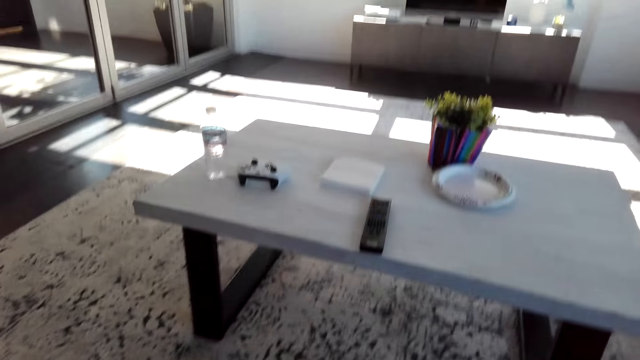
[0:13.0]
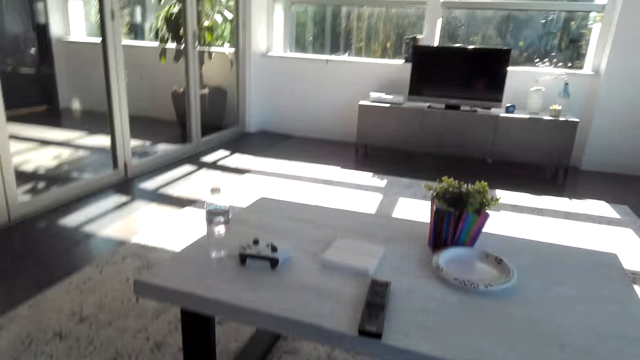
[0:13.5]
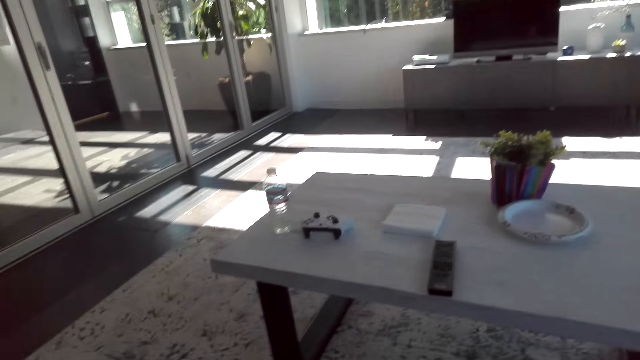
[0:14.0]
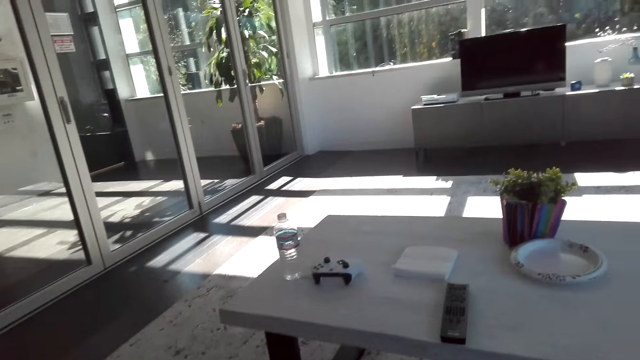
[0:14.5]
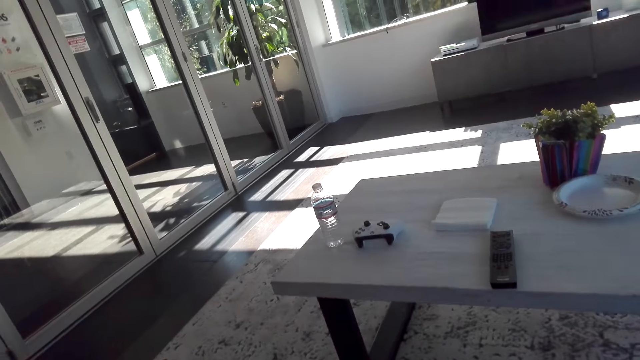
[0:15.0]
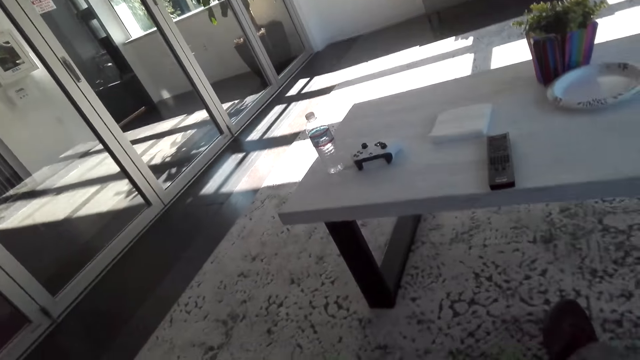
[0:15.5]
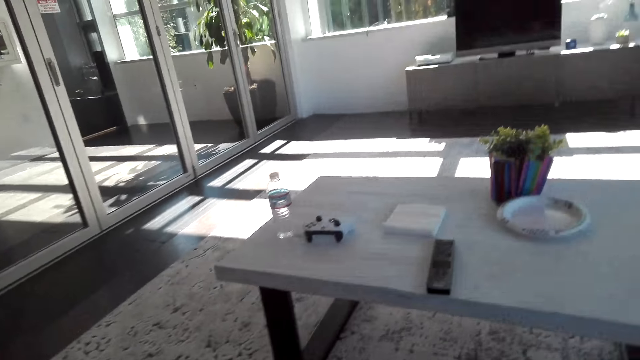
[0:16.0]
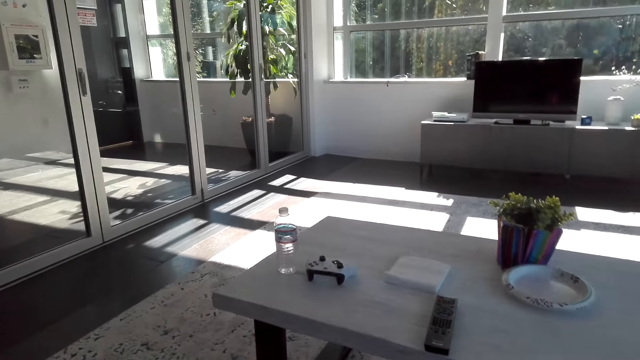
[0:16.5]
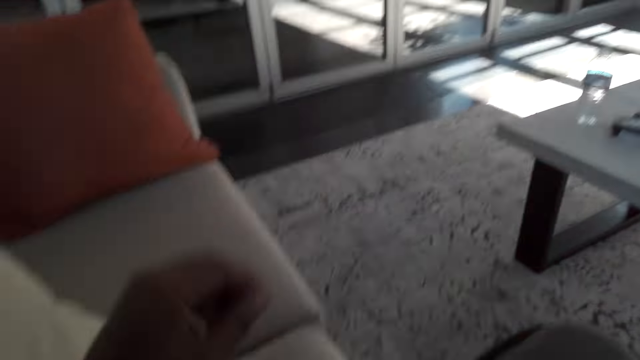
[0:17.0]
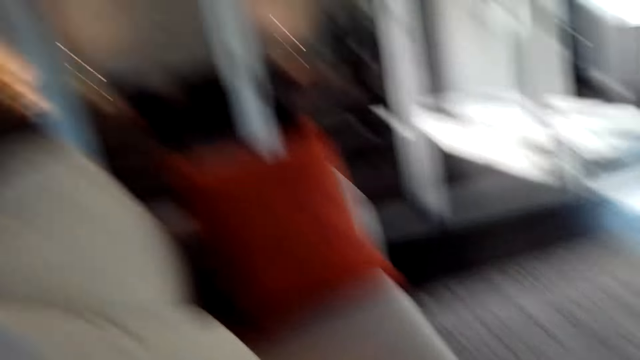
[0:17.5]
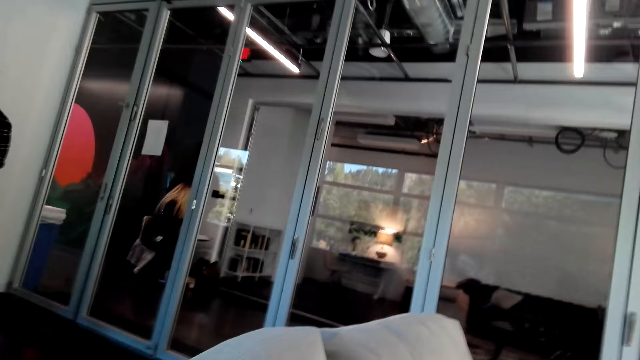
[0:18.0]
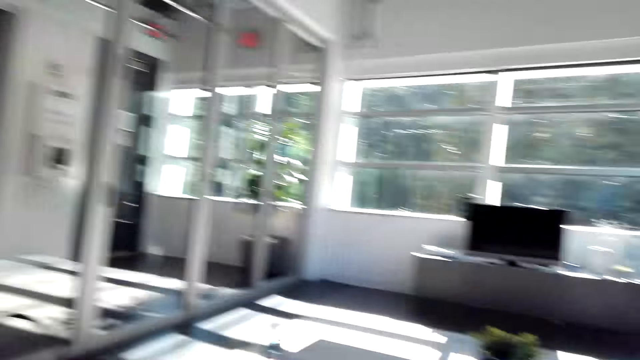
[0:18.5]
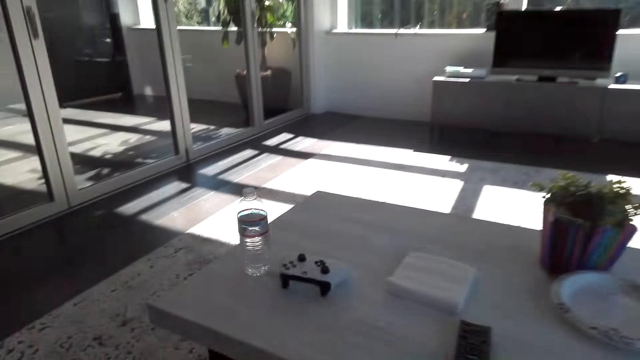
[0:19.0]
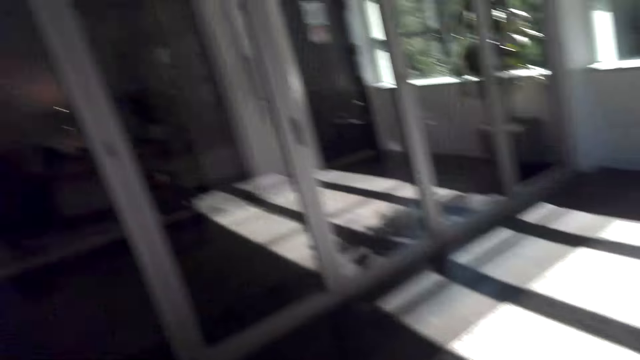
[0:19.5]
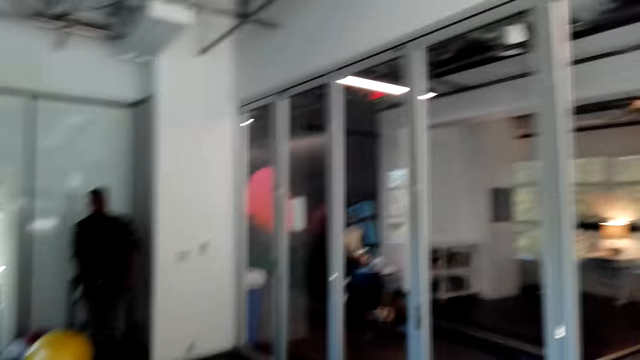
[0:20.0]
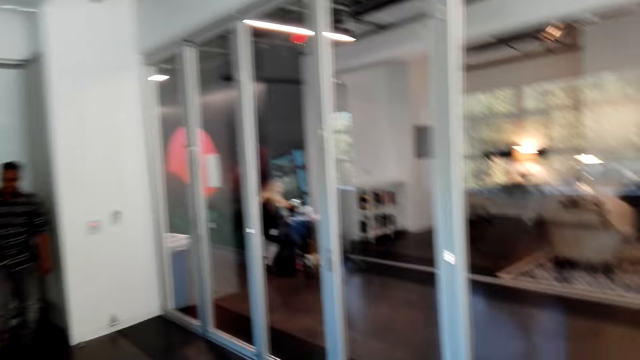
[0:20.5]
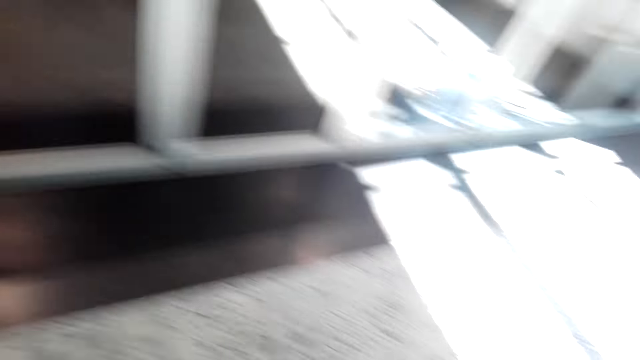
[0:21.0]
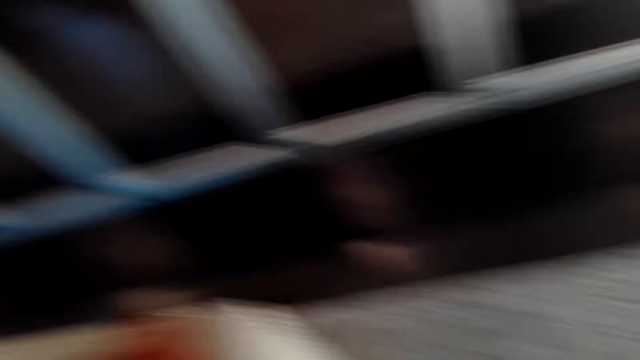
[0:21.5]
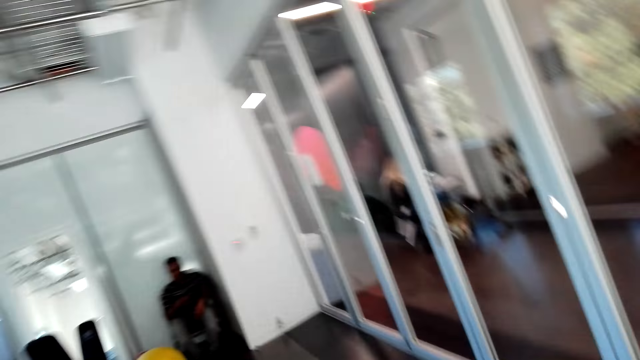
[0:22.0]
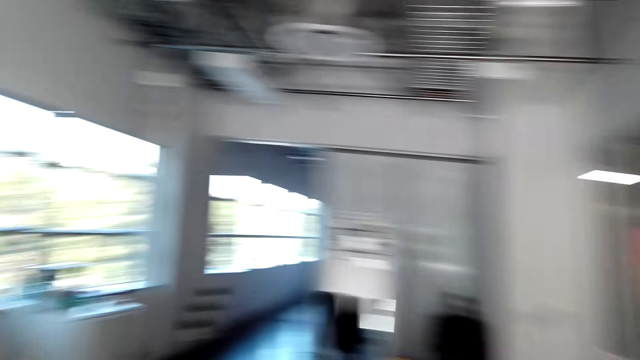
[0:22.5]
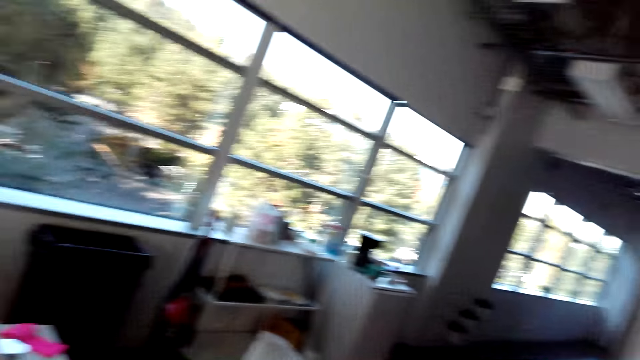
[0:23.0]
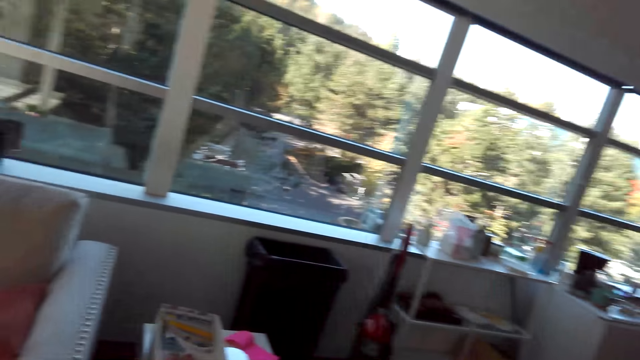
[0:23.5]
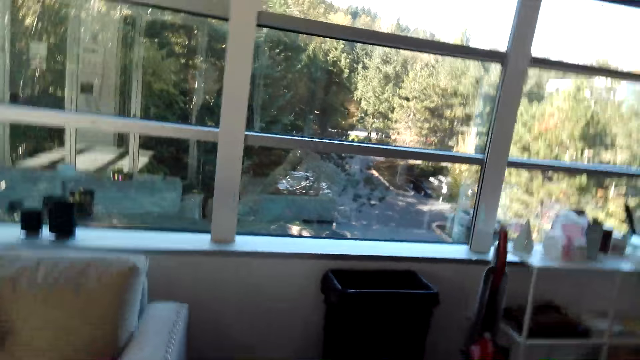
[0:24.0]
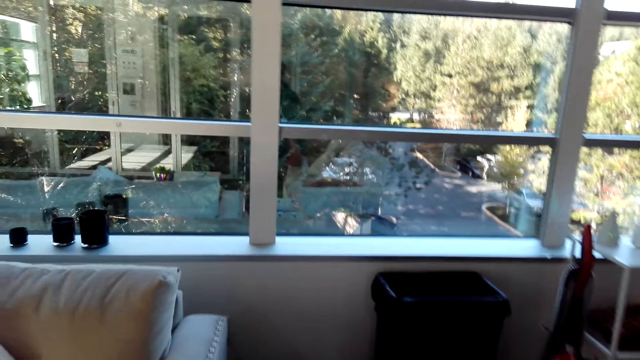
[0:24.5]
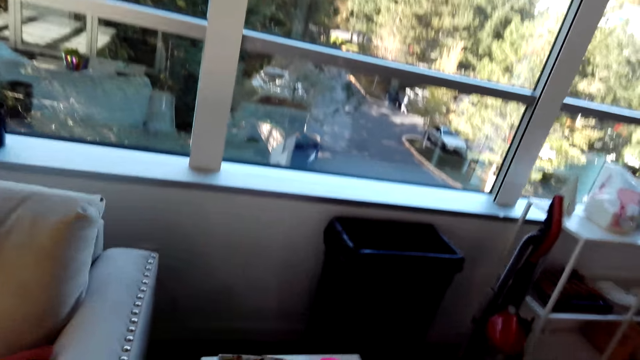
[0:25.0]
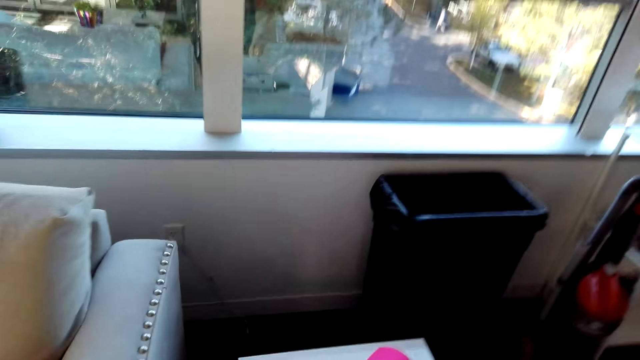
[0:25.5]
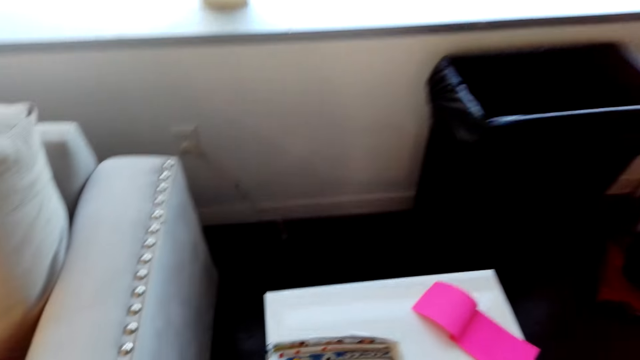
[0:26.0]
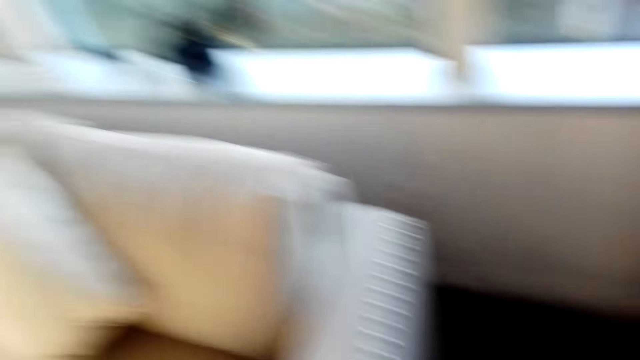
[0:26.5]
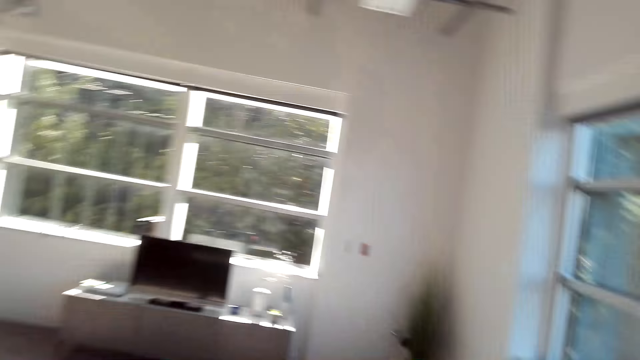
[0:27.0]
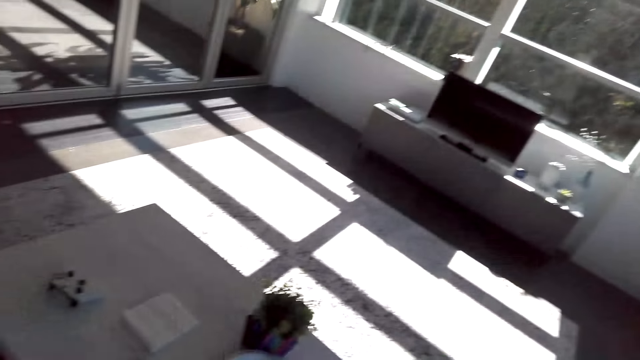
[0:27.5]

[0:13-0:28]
The camera wearer looks around the room. They look at a man. They look around the room. The man sits on a chair.

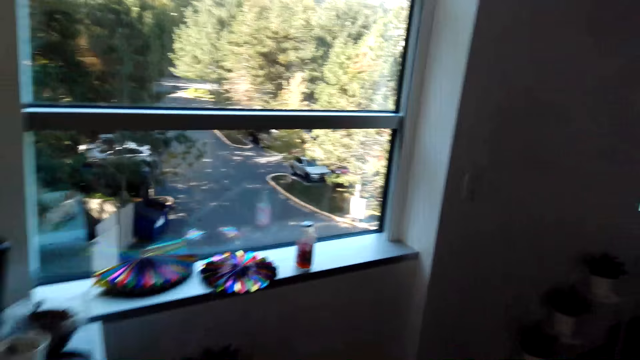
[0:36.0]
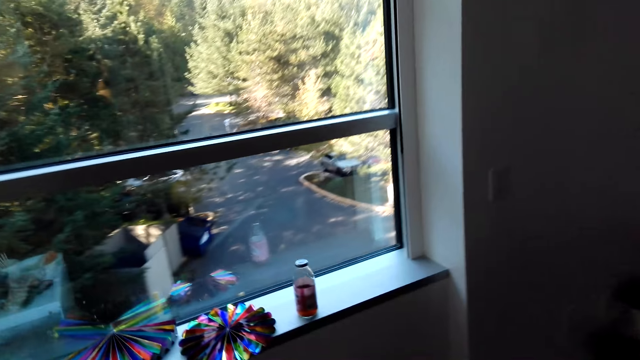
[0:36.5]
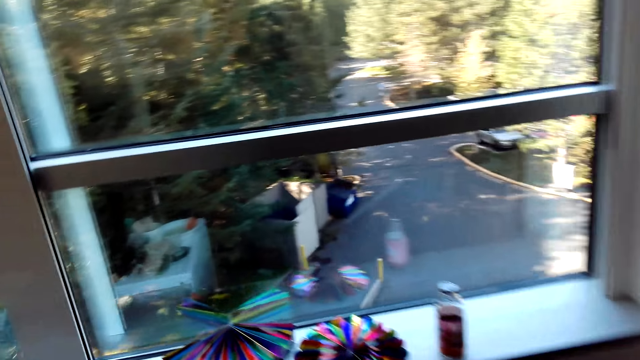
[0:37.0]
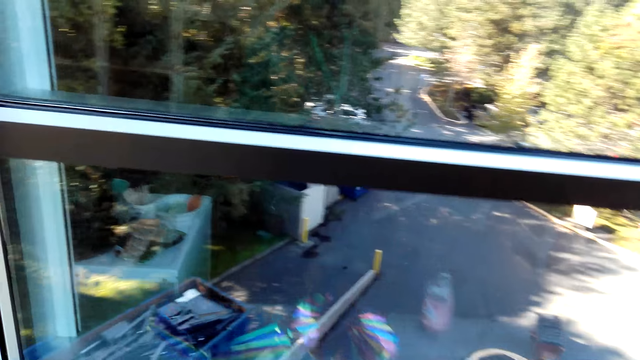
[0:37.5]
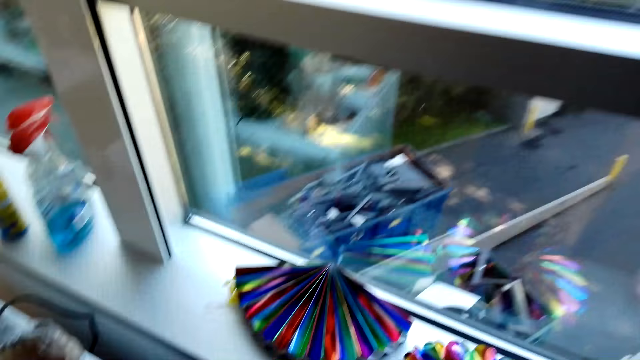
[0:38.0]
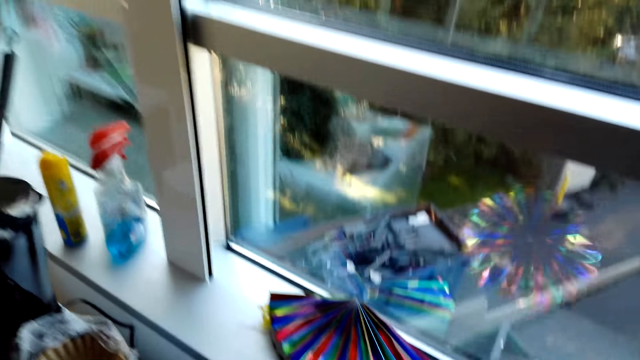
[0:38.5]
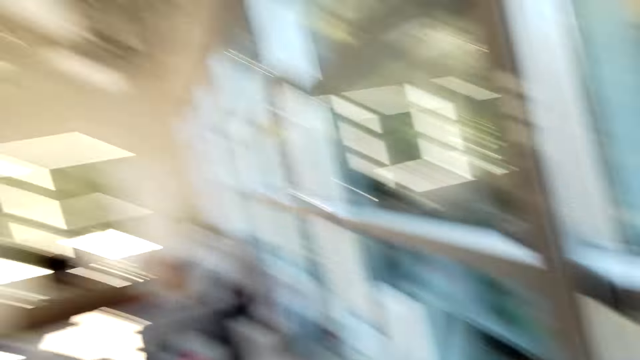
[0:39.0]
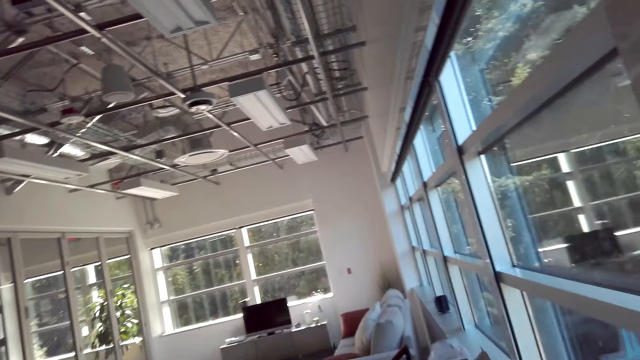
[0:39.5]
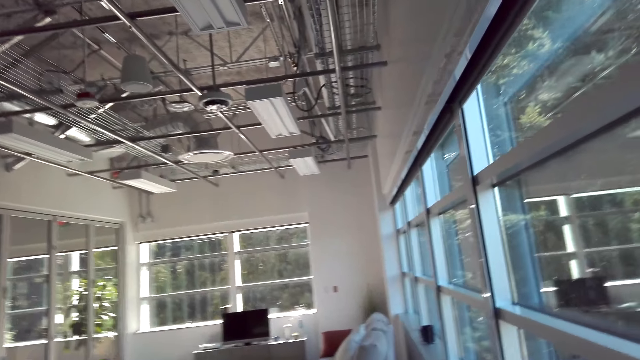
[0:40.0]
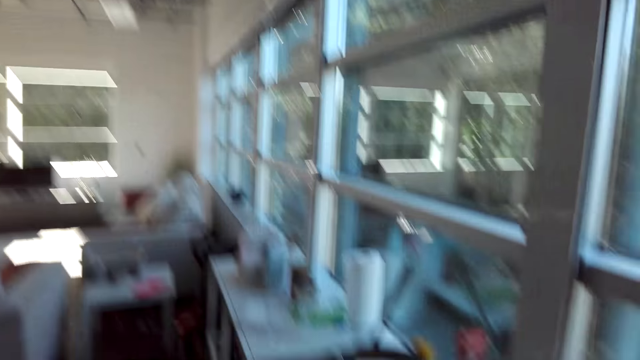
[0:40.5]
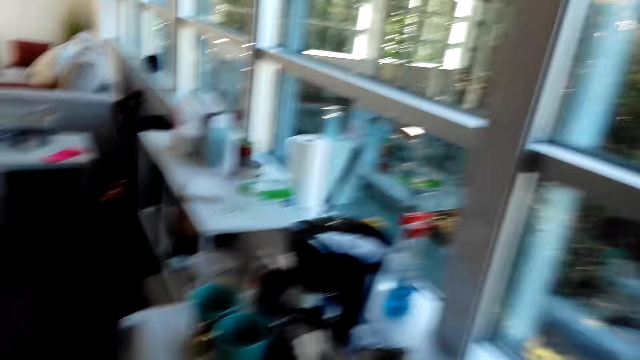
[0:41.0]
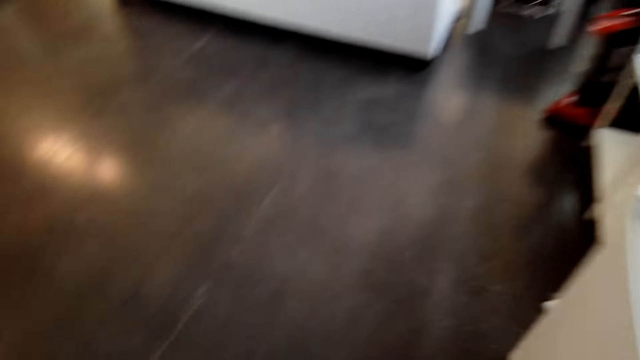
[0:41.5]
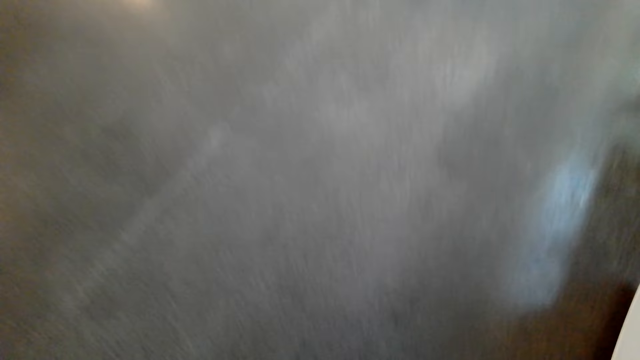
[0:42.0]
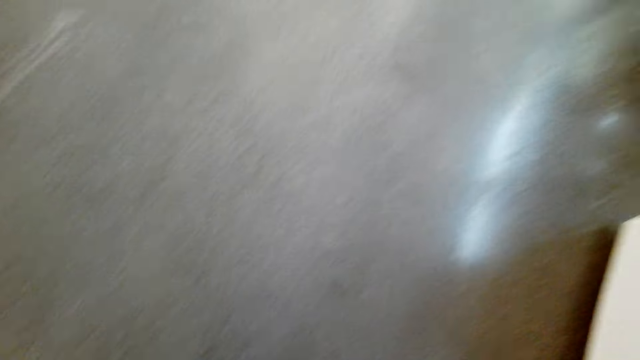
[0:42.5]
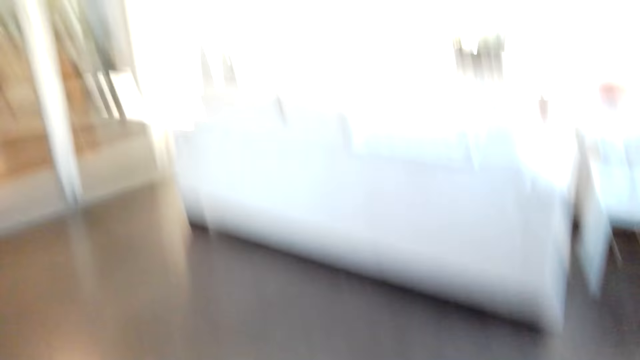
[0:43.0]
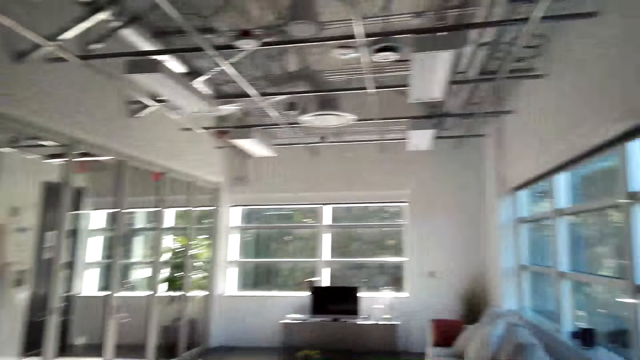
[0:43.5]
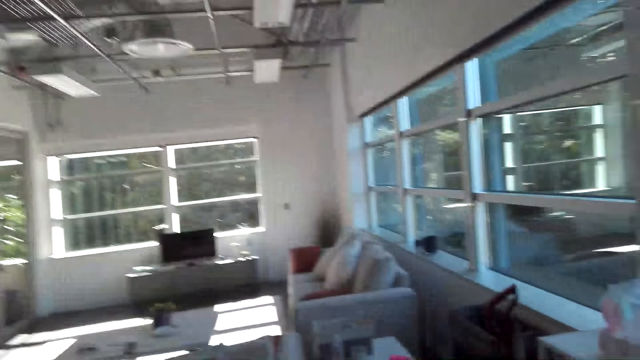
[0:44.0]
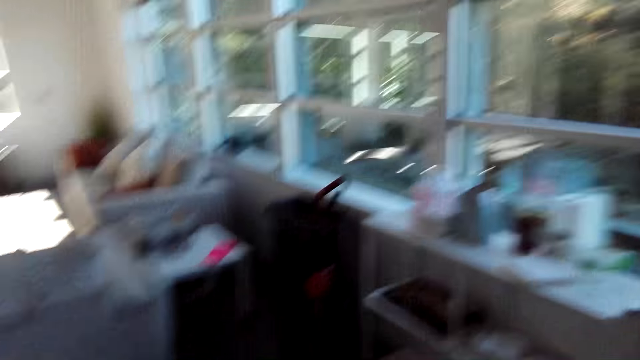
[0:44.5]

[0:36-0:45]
The camera wearer picks up a decoration from the window stool. They look around the house.
